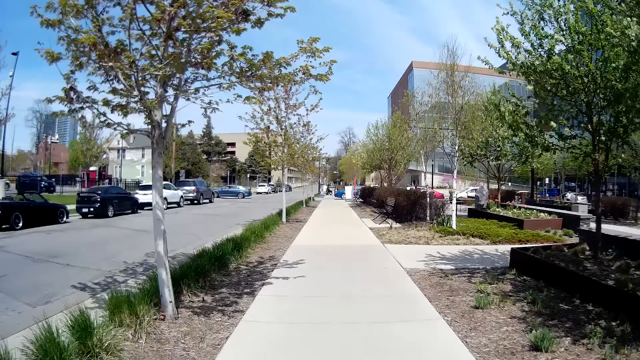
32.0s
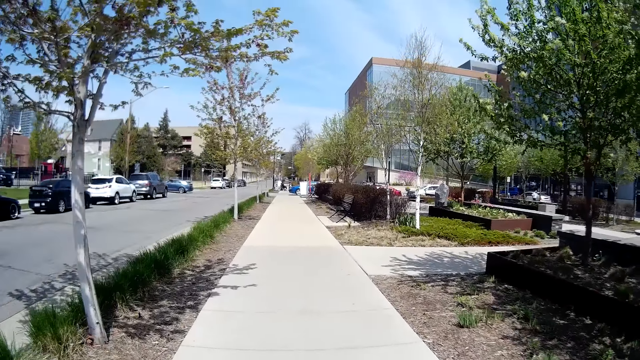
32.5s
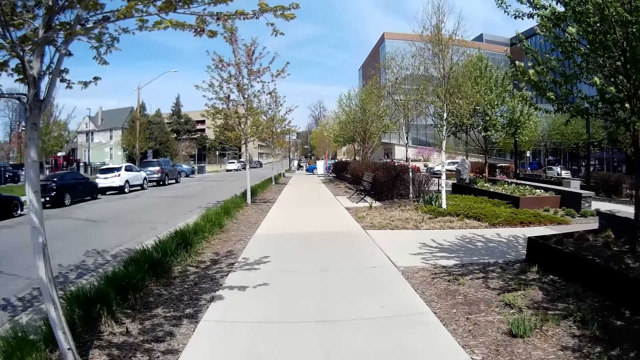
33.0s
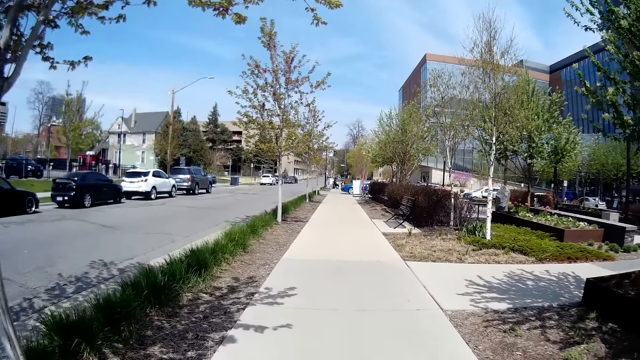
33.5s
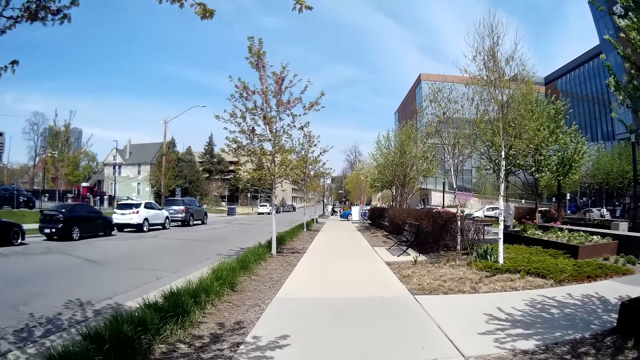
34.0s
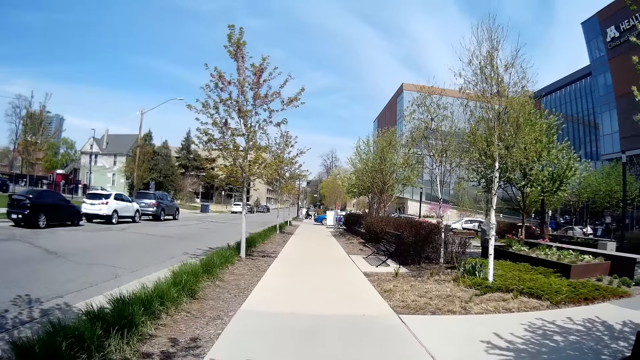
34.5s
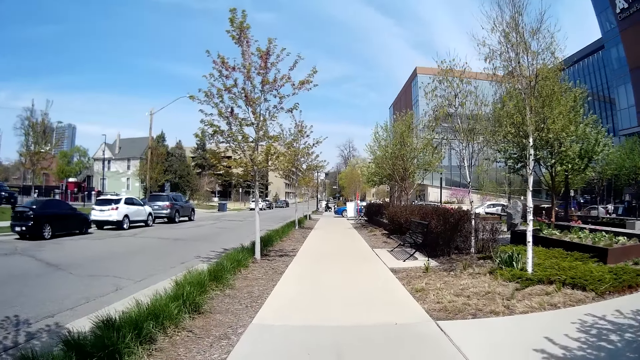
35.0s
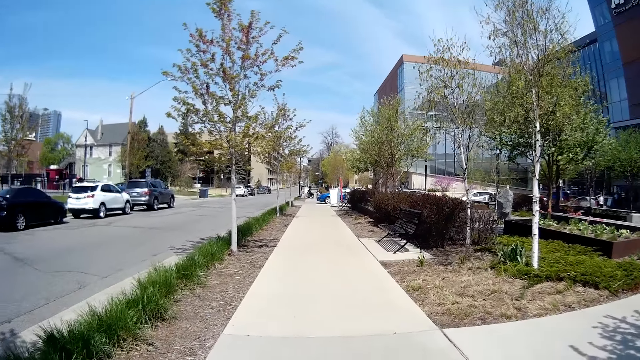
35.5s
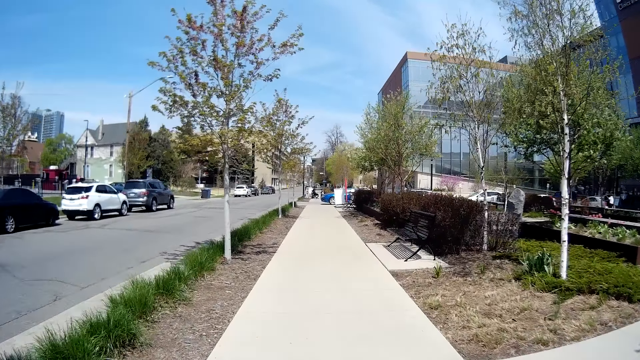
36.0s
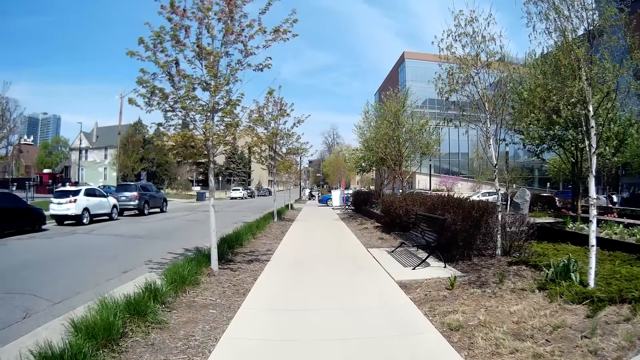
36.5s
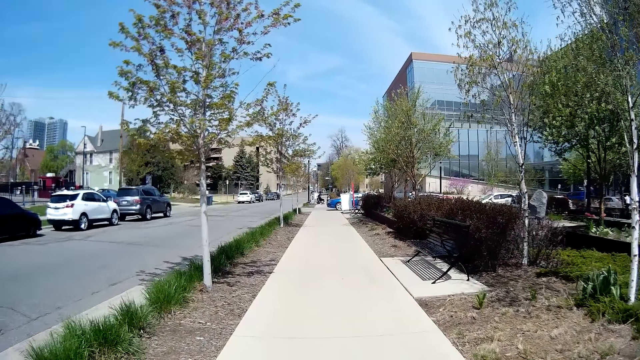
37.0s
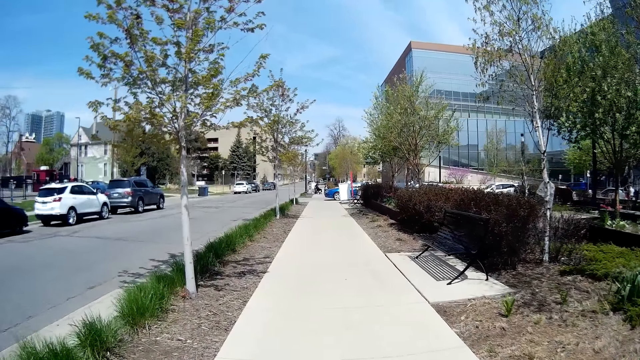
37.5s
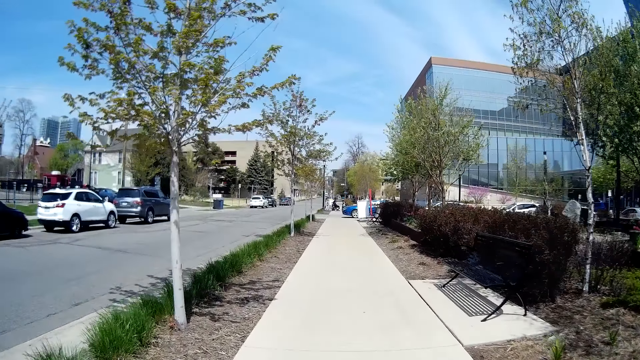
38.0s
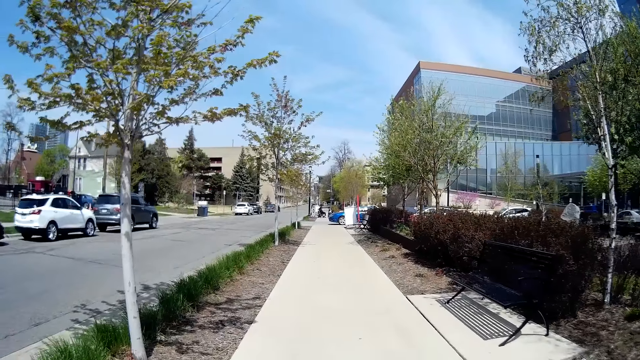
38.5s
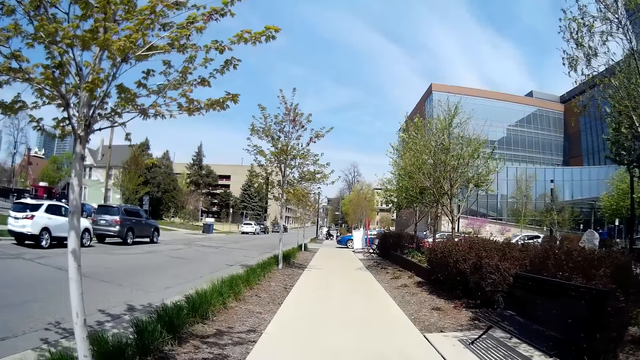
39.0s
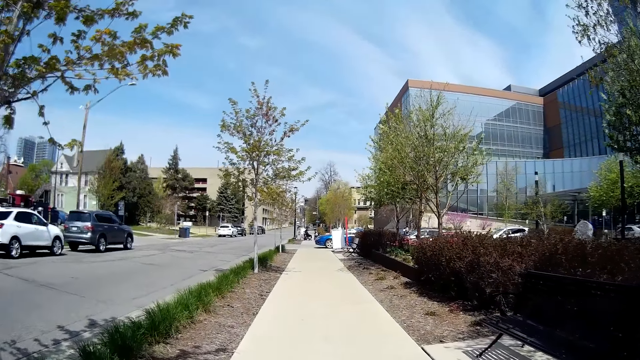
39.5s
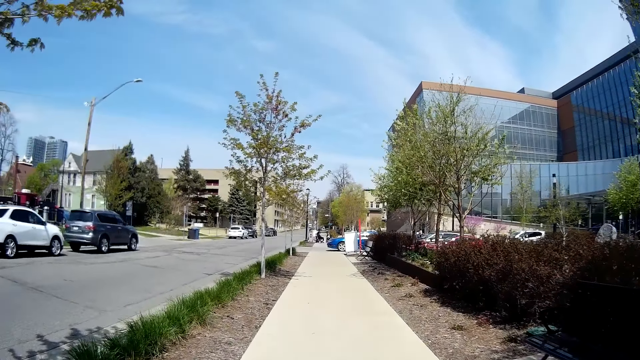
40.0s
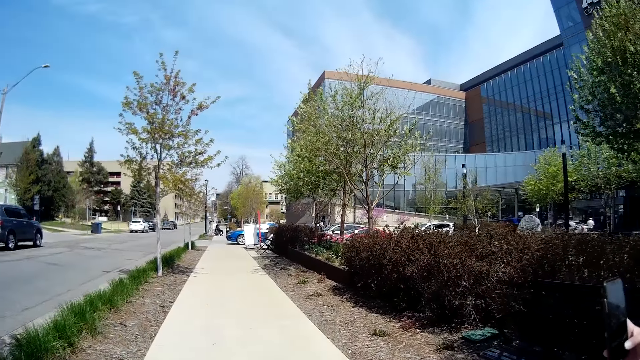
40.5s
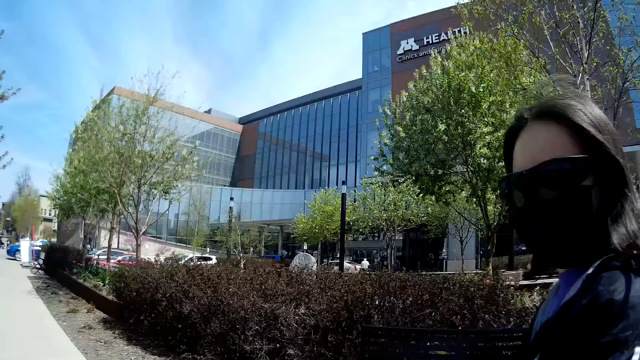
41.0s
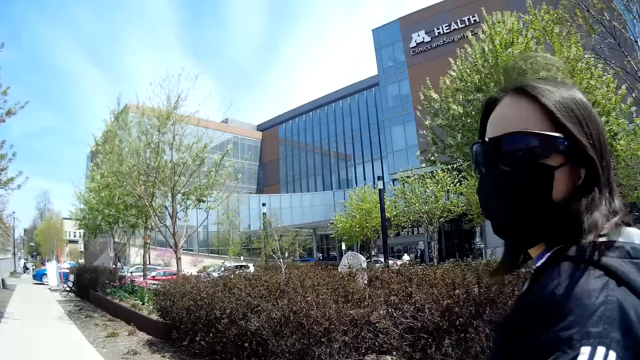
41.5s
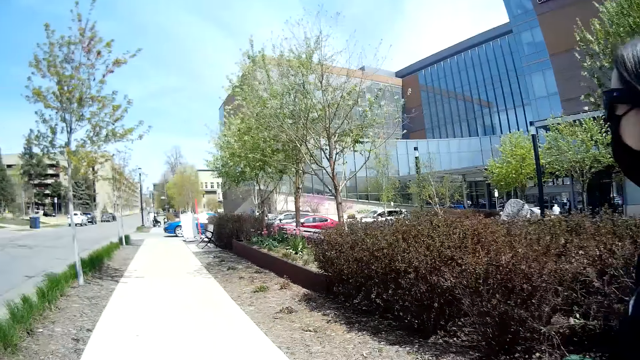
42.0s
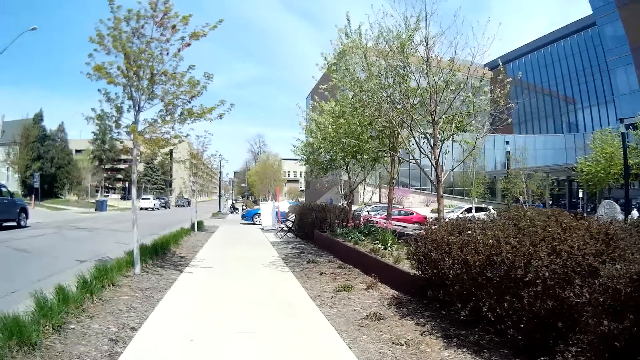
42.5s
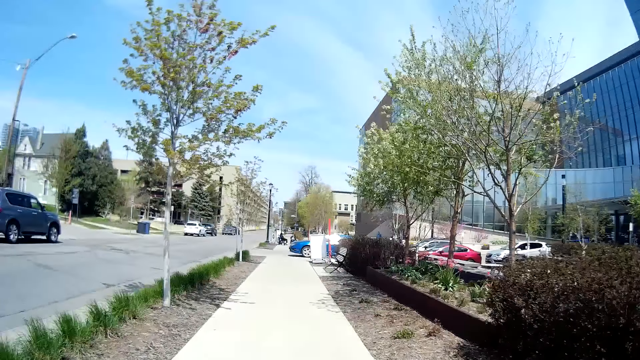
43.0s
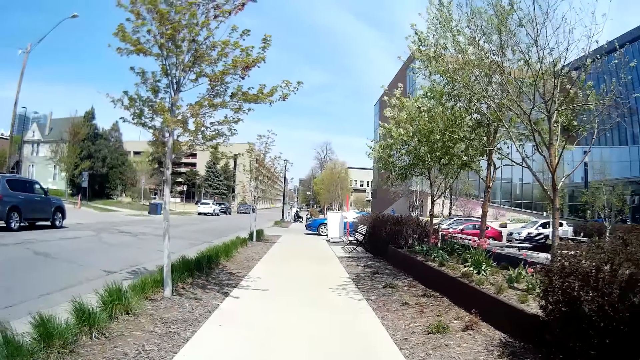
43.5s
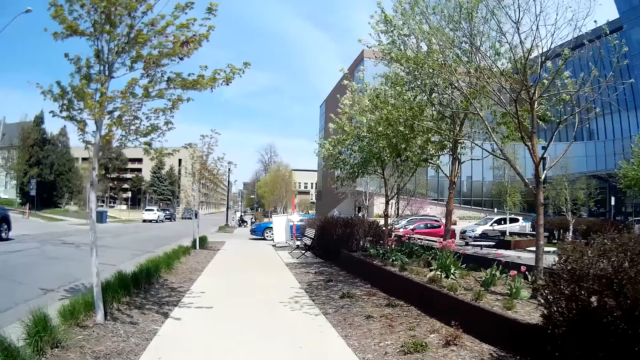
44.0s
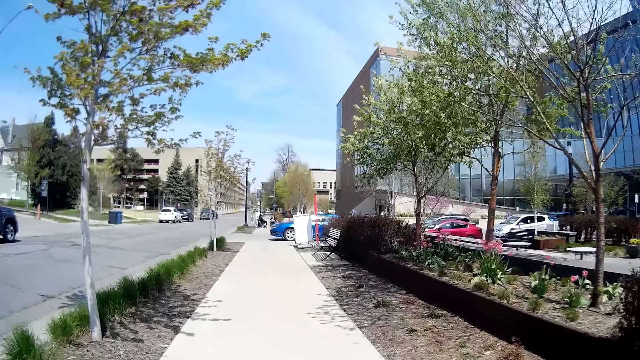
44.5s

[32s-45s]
The woman walks on the sidewalk.

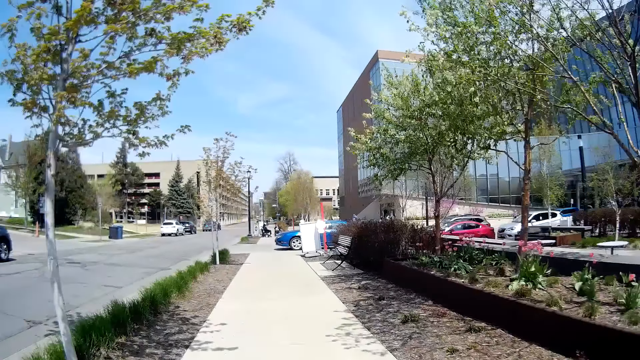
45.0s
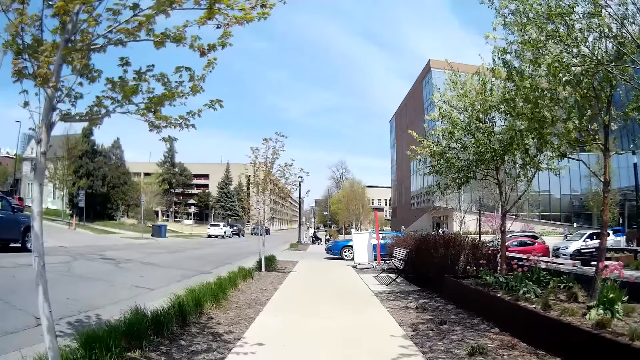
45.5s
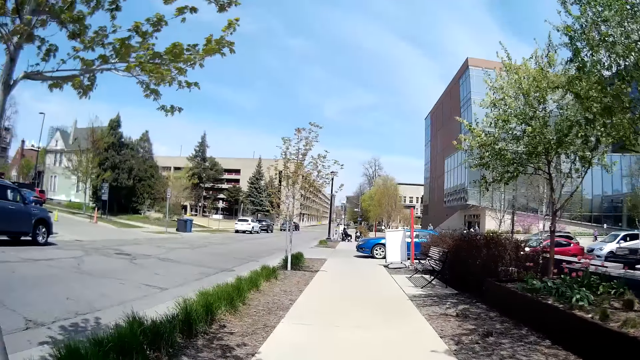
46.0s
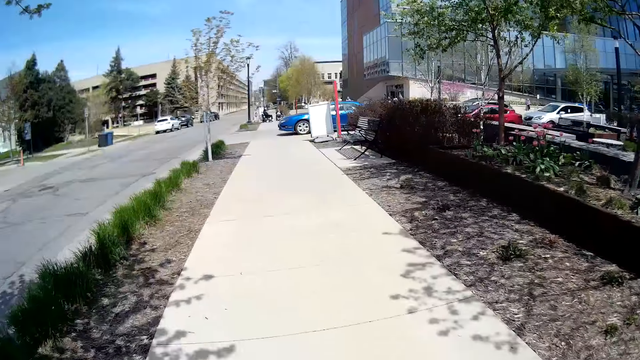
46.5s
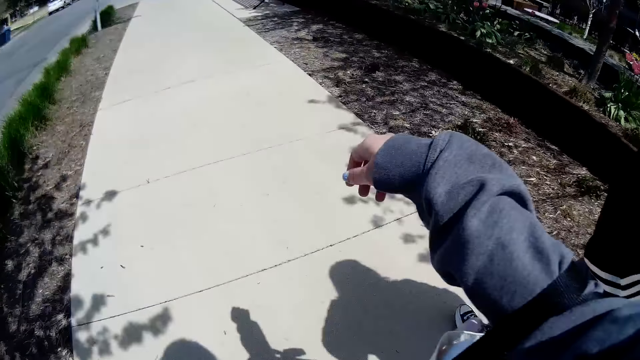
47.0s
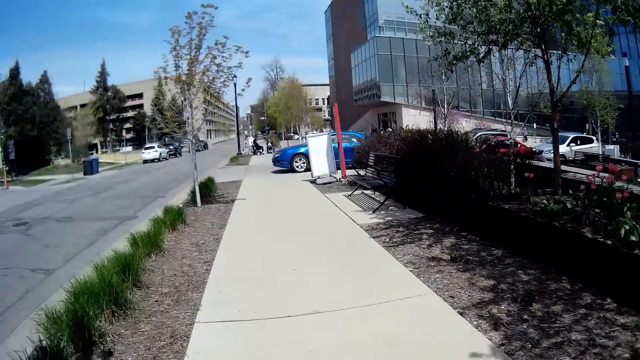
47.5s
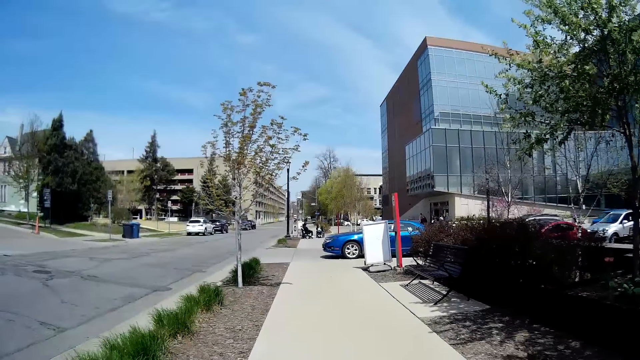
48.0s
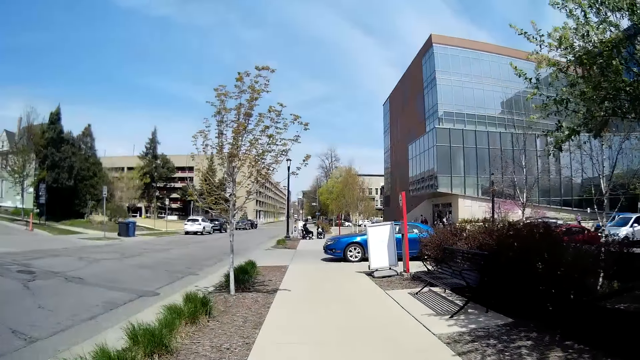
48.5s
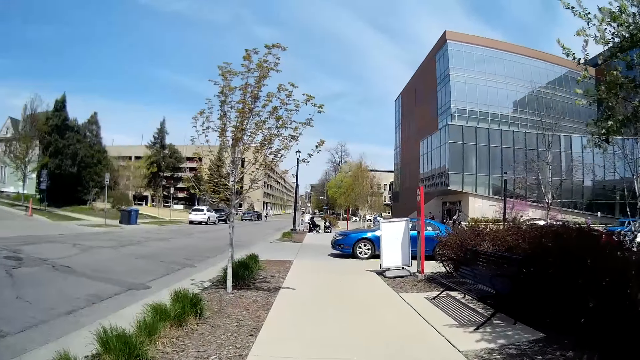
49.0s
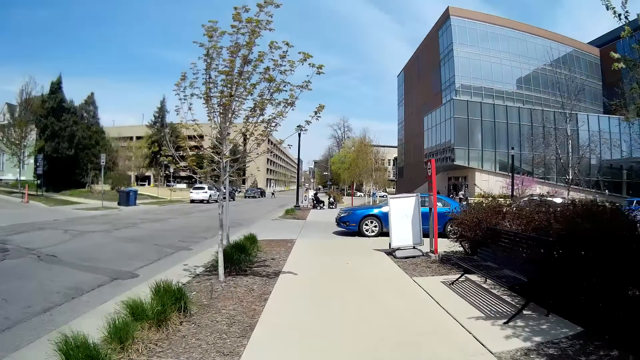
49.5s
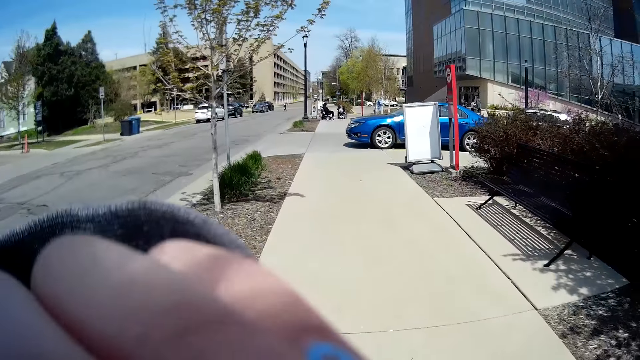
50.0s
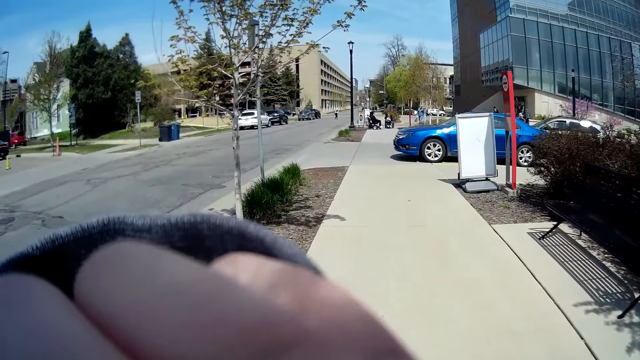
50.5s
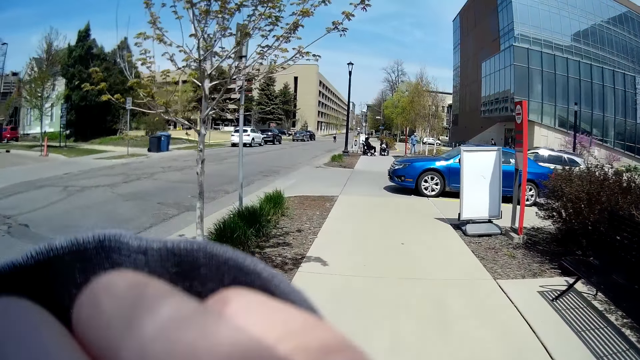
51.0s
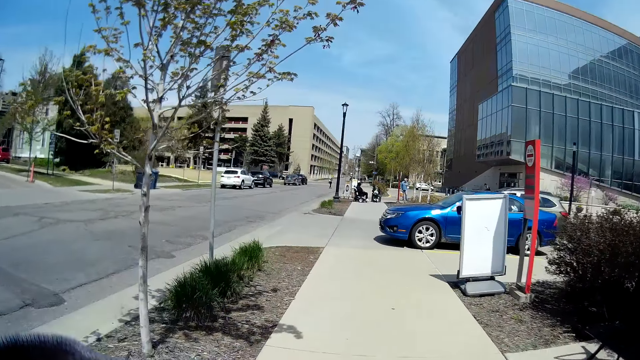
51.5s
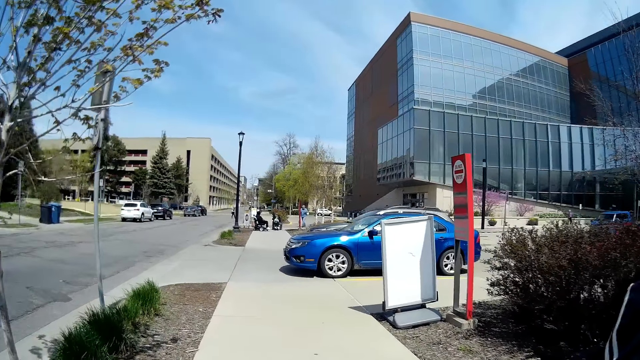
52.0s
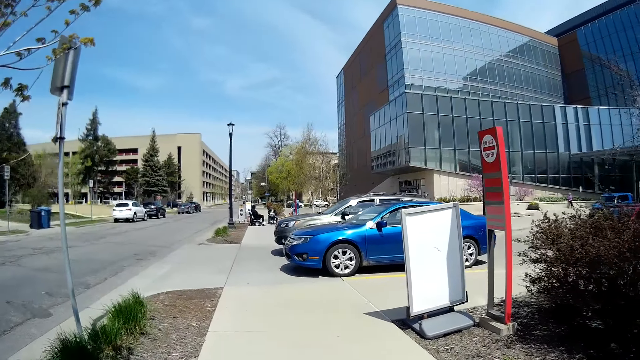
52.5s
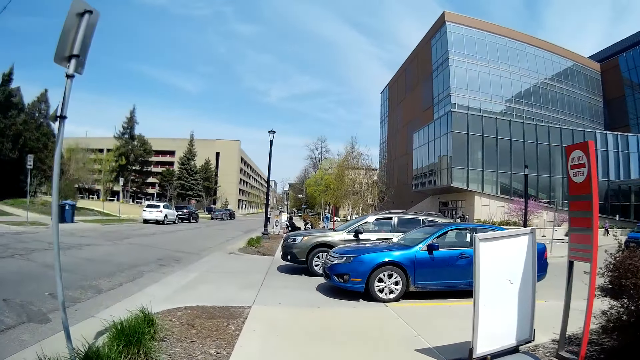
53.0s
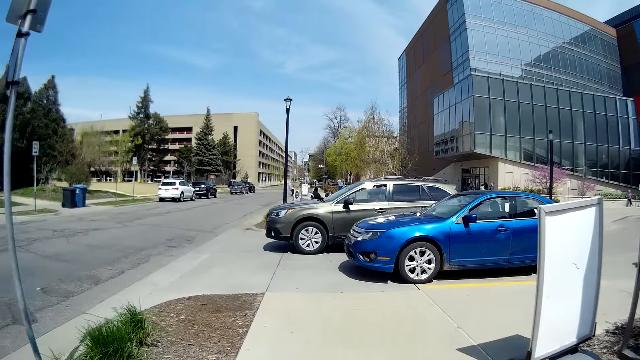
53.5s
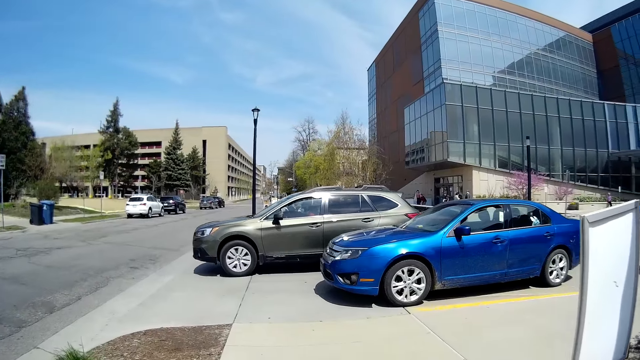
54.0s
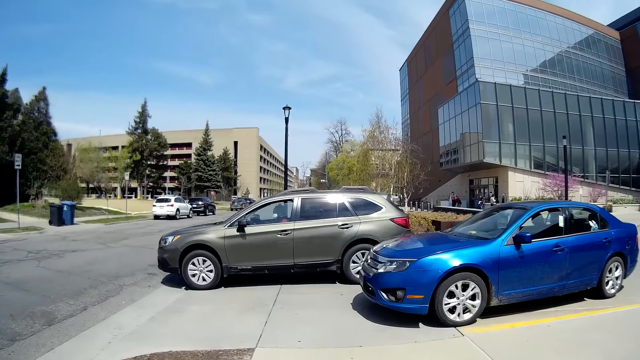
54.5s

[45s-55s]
The camera wearer raises her right arm. She adjusts her face mask with her left hand.
